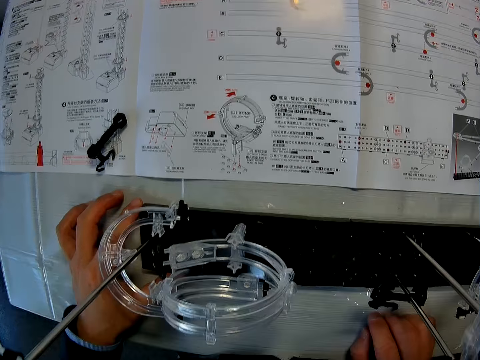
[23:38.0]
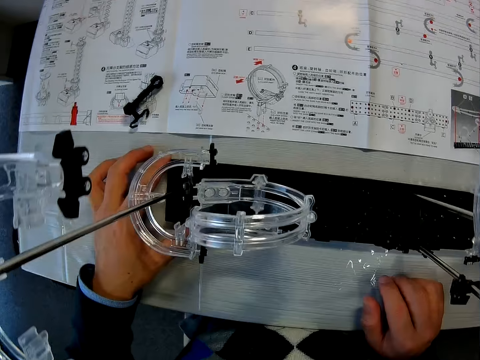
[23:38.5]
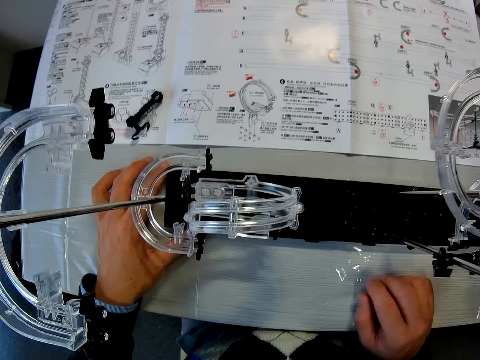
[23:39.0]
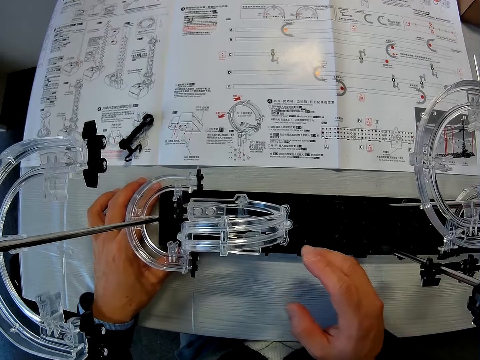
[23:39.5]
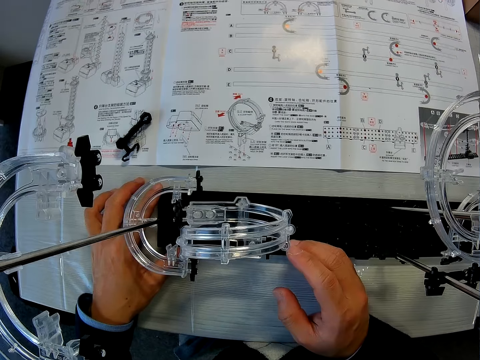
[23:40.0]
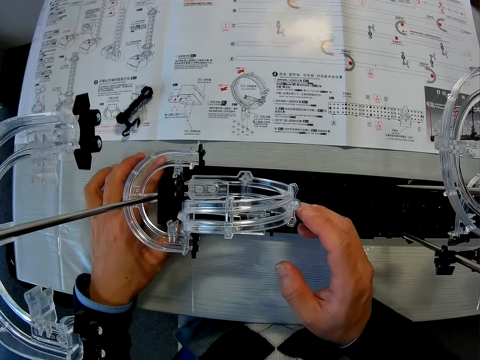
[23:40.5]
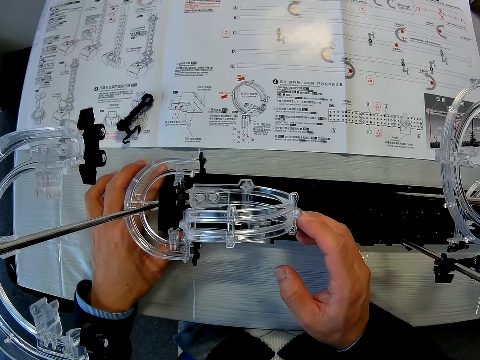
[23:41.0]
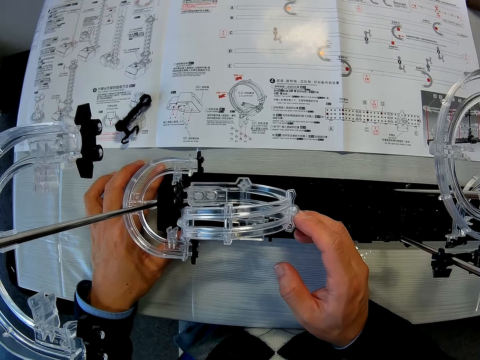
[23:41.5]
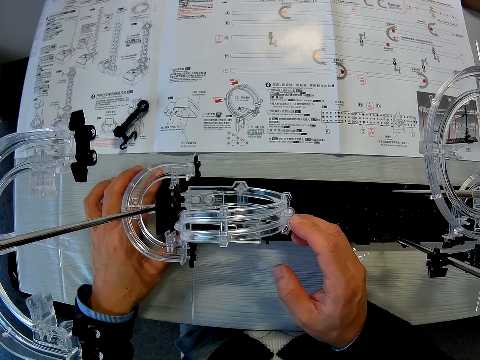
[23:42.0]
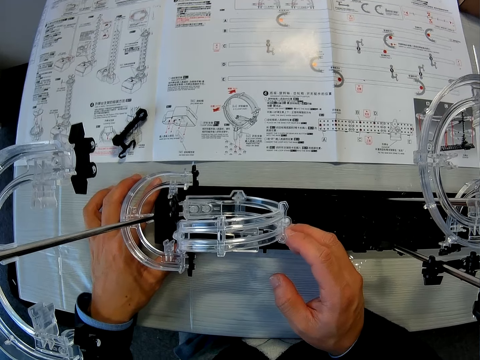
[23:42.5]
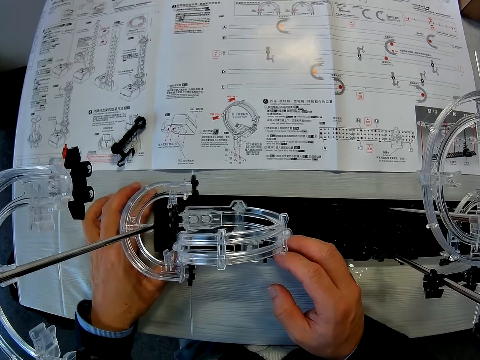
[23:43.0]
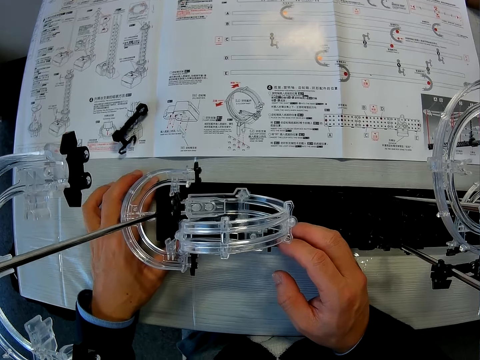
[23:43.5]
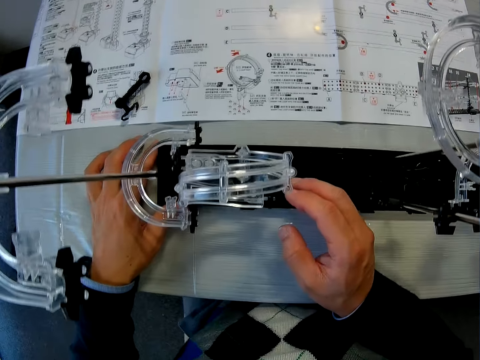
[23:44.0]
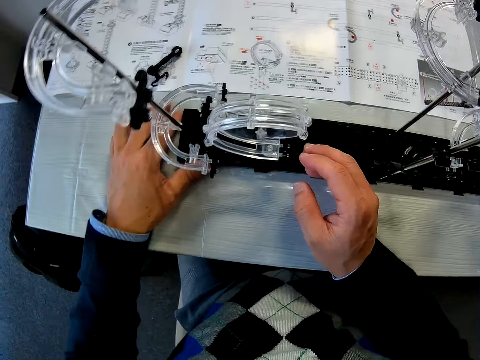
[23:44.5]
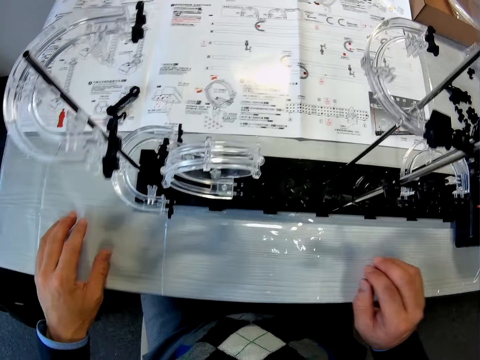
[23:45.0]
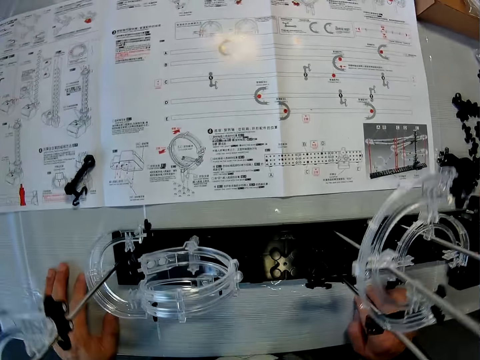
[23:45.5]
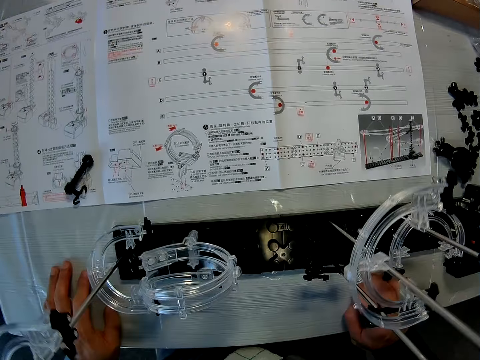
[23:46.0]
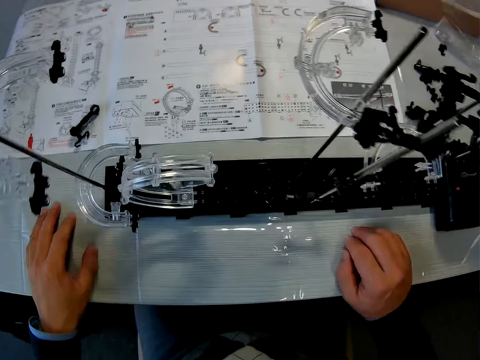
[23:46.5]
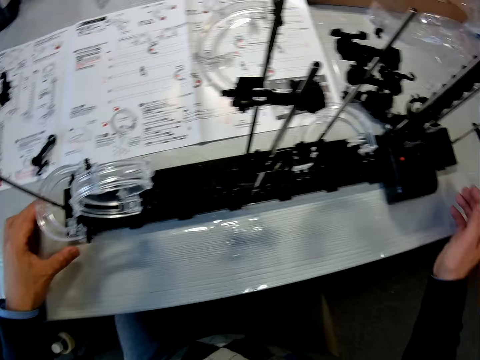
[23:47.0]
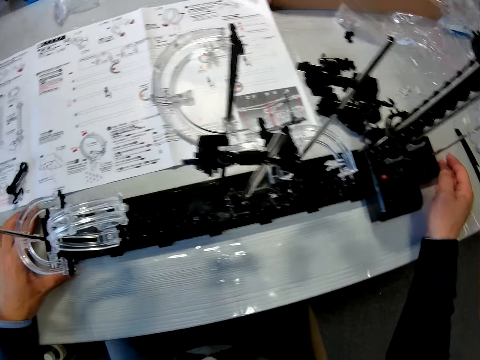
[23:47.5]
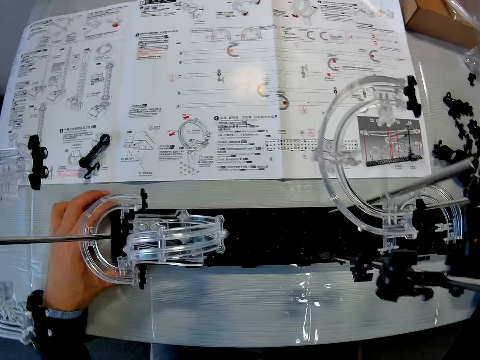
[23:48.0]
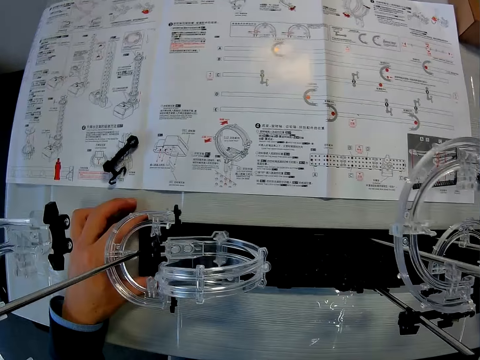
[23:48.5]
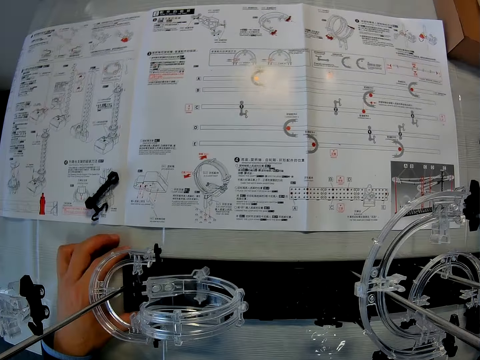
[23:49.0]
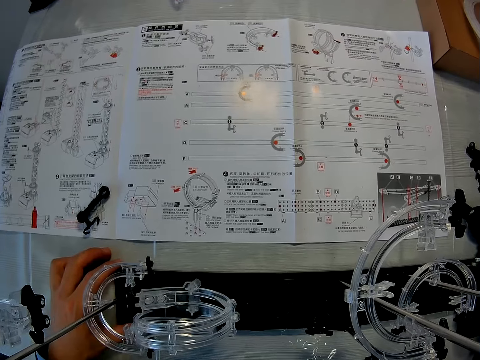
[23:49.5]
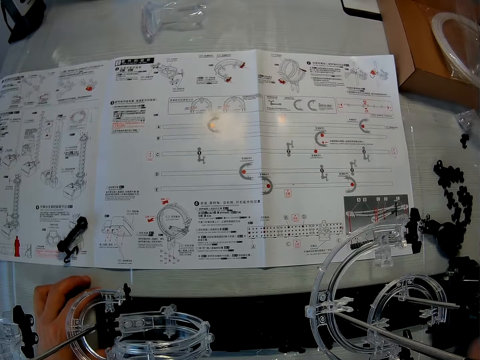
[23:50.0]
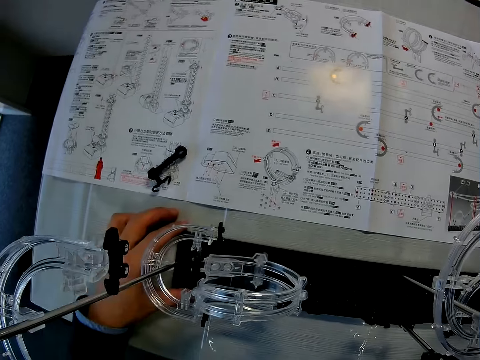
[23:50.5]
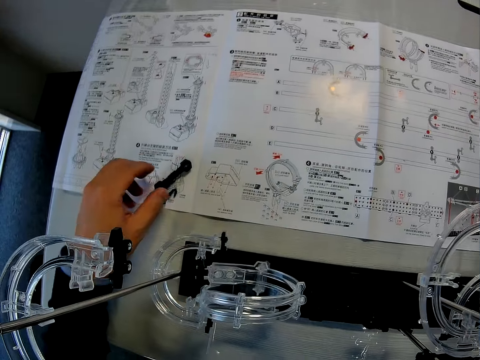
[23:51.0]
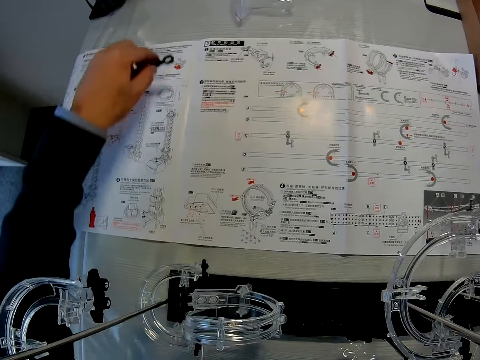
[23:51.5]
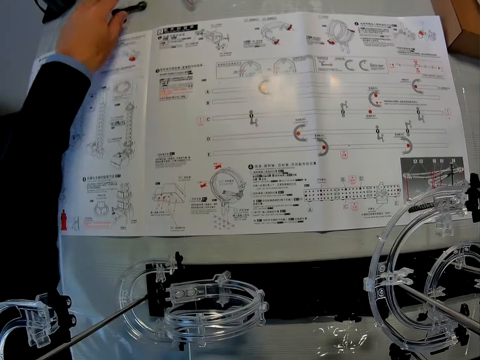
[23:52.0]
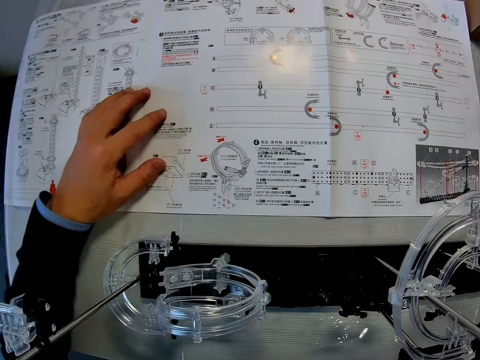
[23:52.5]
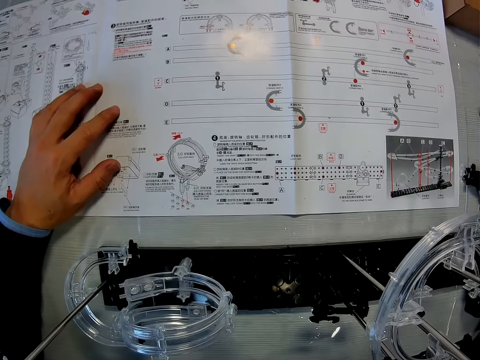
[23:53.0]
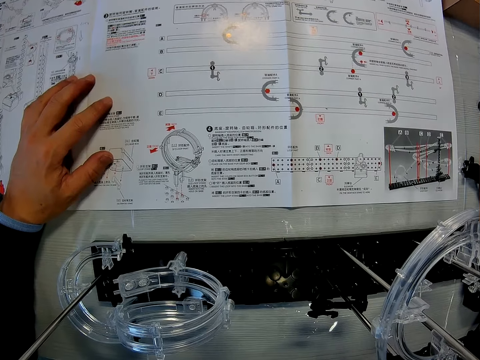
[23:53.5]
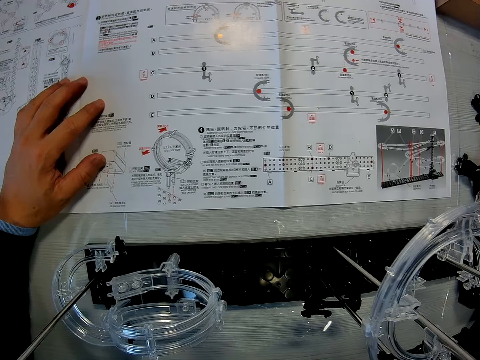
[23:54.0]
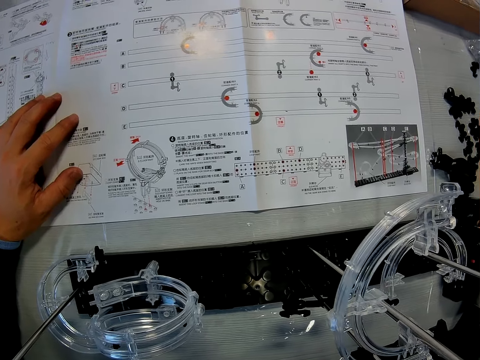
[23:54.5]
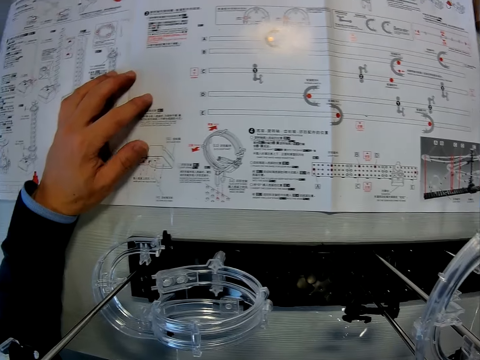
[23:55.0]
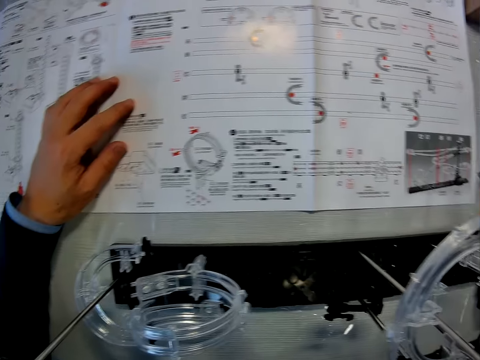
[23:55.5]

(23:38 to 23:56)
The camera wearer places his hands on the table. He touches the right side of the base with his right hand. He picks up a space rail arm. He moves the arm of the space rail rocket toy on the table. He drops the space rail arm. He touches the manual and observes the manual. He places his left hand on the table.

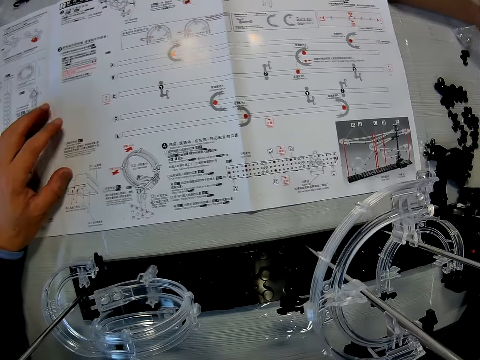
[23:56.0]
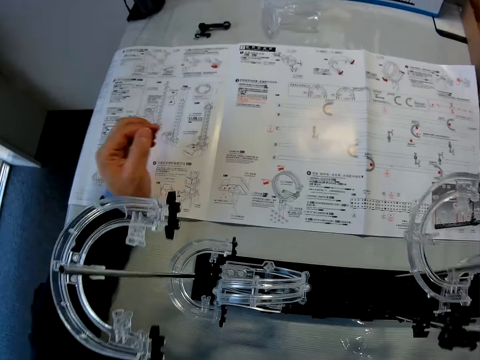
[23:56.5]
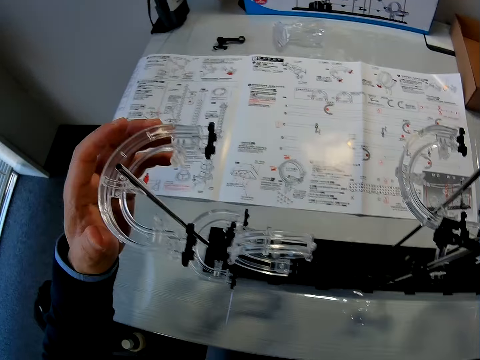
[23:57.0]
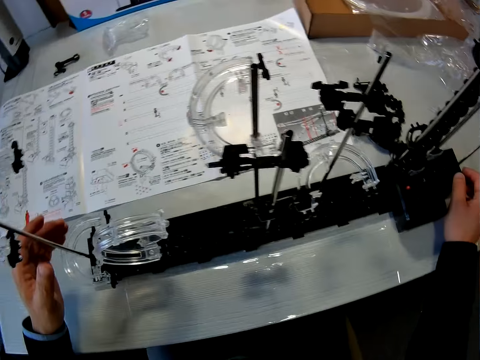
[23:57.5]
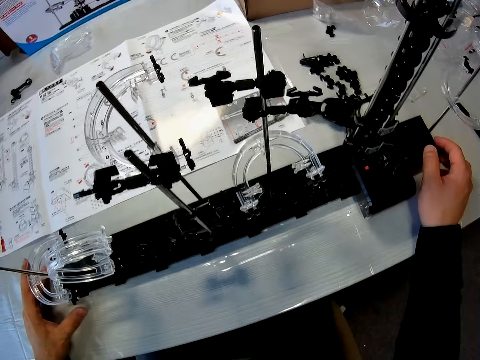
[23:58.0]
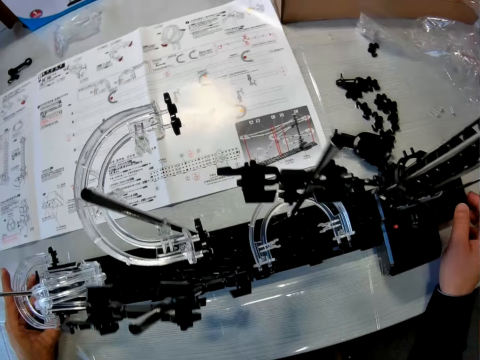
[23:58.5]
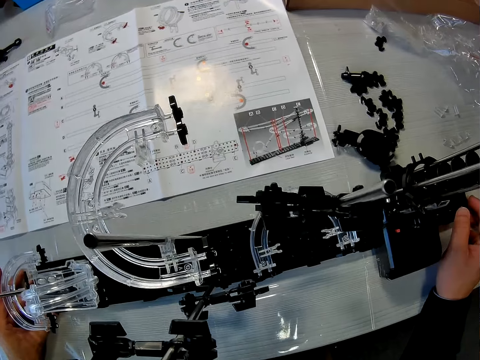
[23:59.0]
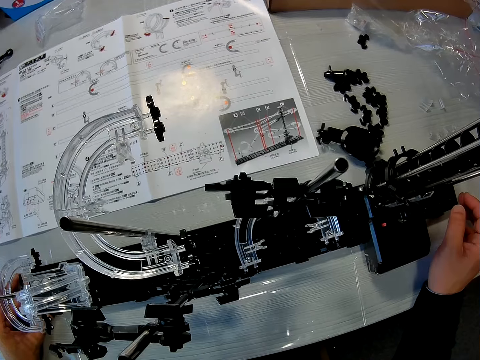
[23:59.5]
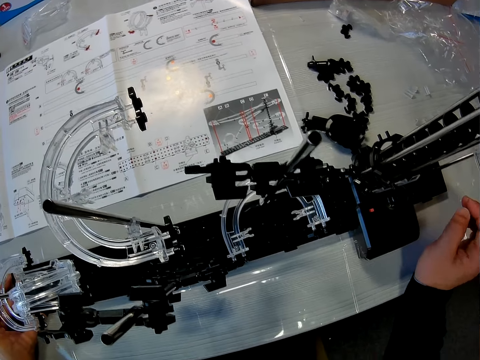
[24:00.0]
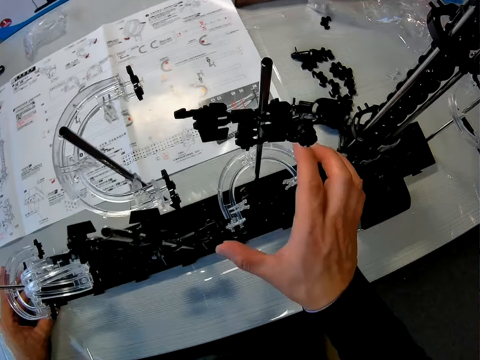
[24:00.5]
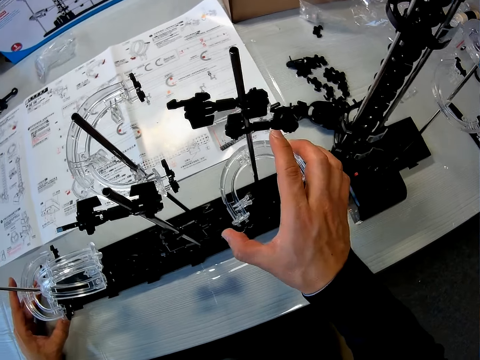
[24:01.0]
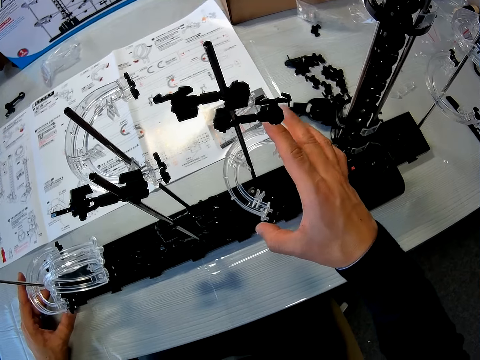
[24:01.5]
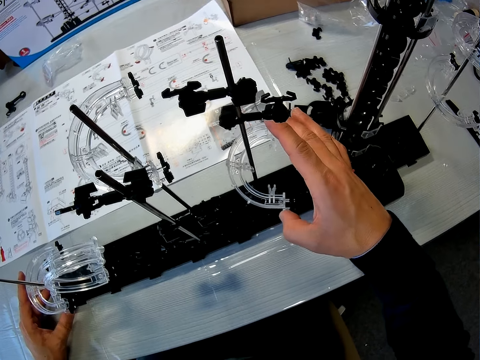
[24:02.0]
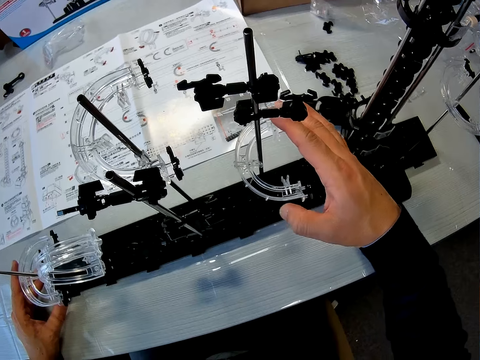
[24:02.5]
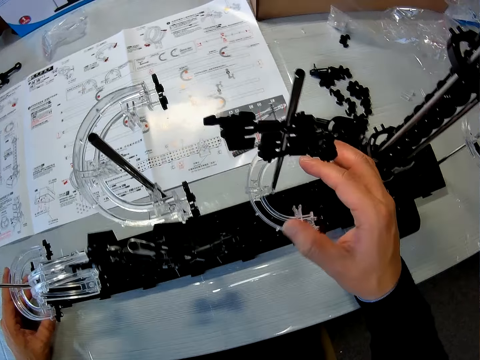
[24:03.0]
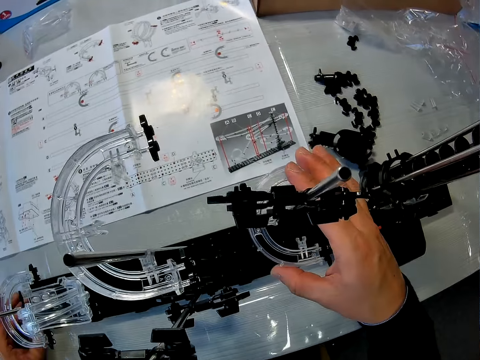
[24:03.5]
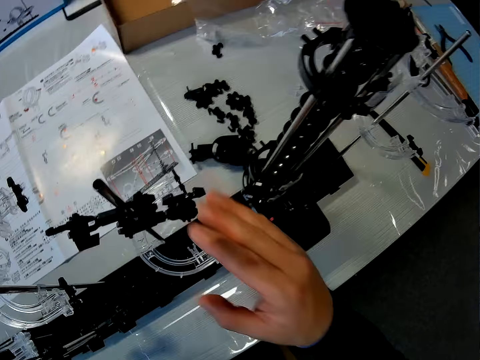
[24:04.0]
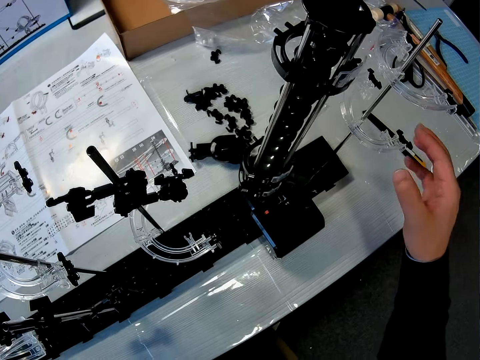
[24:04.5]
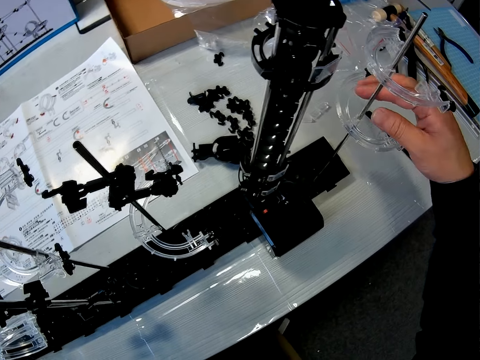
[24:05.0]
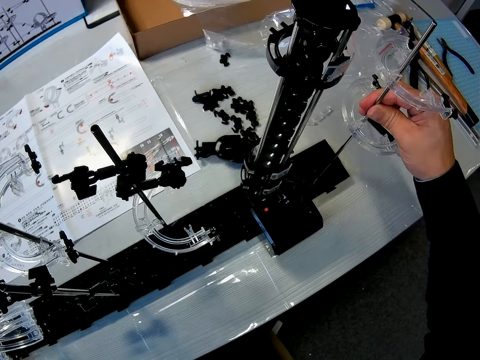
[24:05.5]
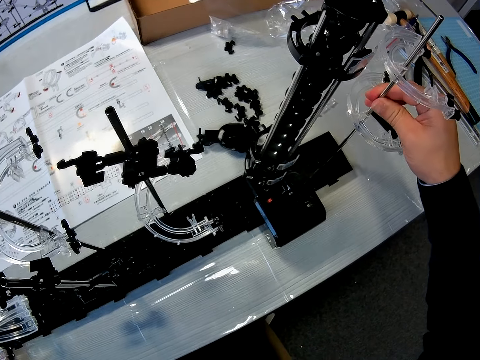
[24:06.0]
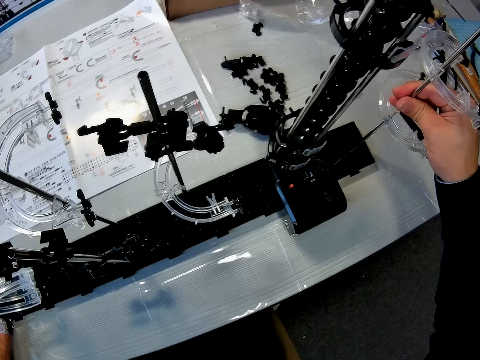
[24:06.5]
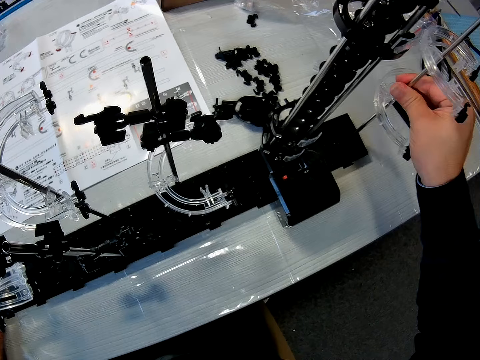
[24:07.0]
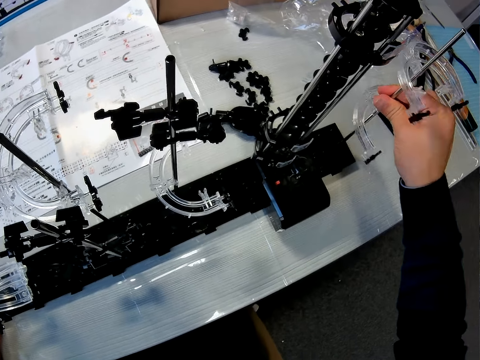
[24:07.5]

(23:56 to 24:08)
The camera wearer touches the loop part. He attempts to touch the corner part on the shaft of the space rail rocket toy with his left hand. He twists the loop part. He adjusts the corner part on the shaft on the base of the space rail rocket toy with his right hand. He twists the space rail stand. He adjusts the shaft on the base of the space rail rocket toy with his right hand.
